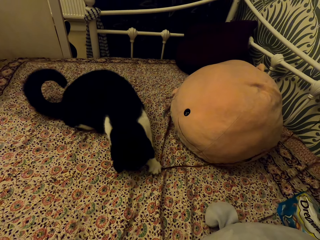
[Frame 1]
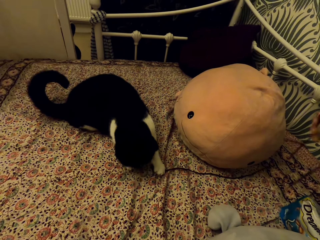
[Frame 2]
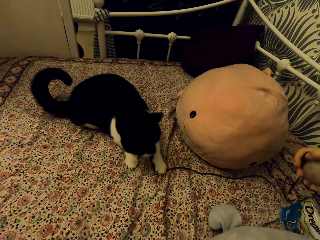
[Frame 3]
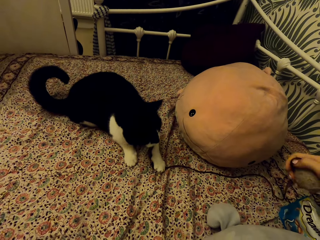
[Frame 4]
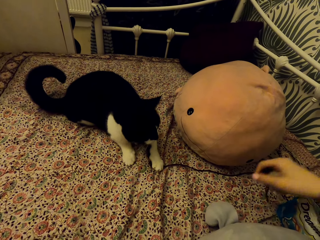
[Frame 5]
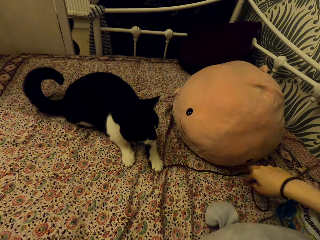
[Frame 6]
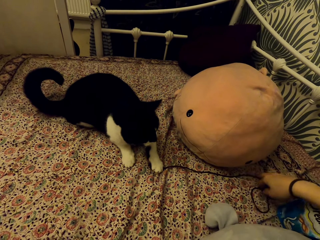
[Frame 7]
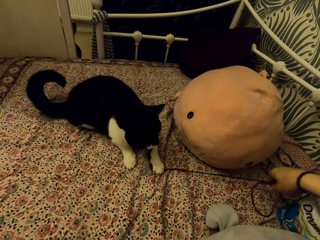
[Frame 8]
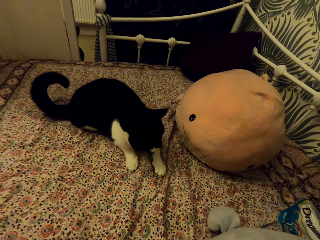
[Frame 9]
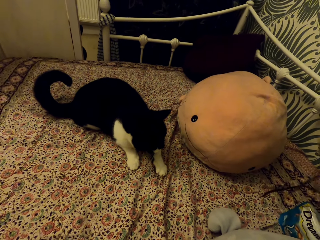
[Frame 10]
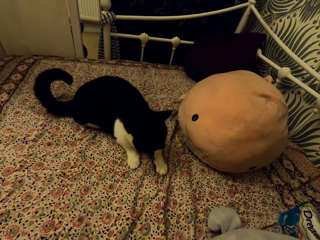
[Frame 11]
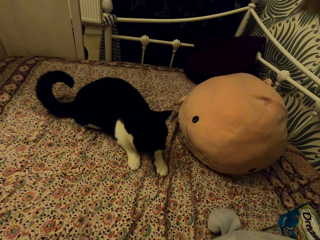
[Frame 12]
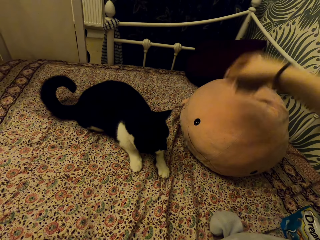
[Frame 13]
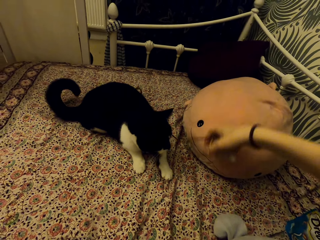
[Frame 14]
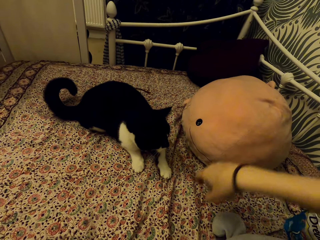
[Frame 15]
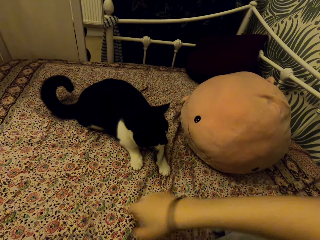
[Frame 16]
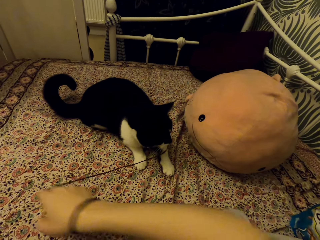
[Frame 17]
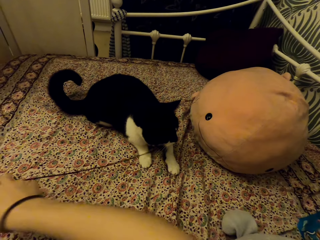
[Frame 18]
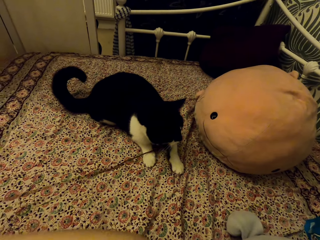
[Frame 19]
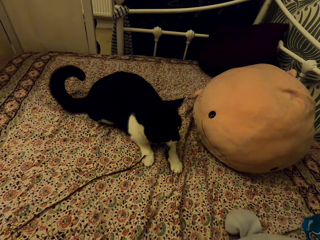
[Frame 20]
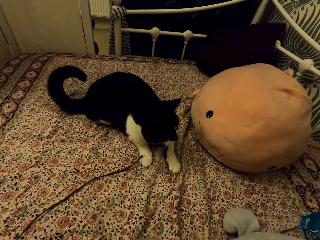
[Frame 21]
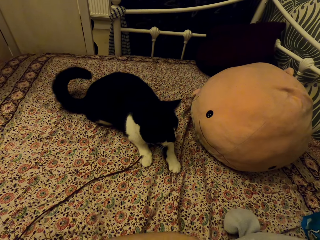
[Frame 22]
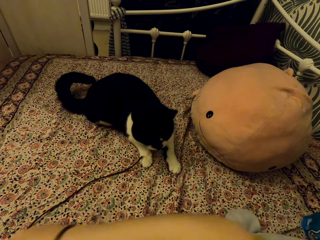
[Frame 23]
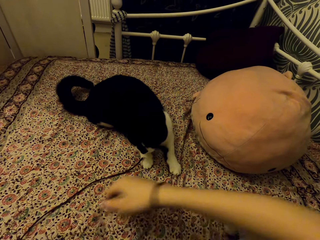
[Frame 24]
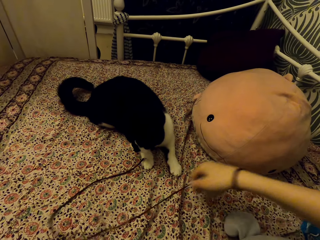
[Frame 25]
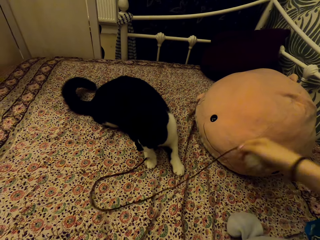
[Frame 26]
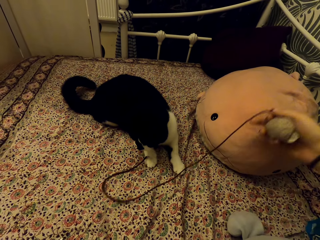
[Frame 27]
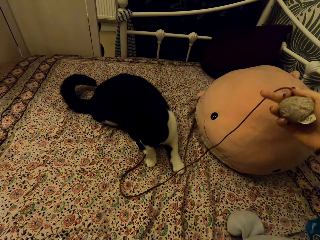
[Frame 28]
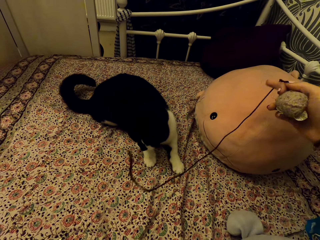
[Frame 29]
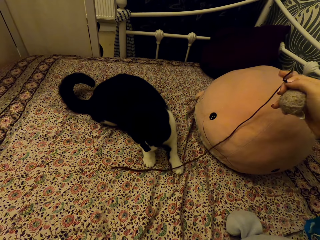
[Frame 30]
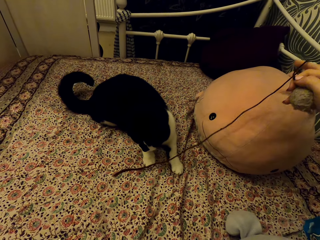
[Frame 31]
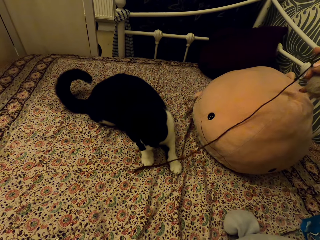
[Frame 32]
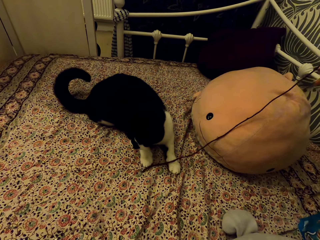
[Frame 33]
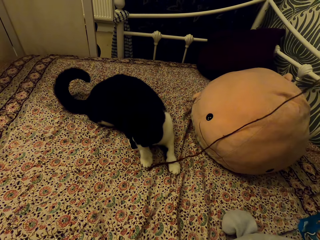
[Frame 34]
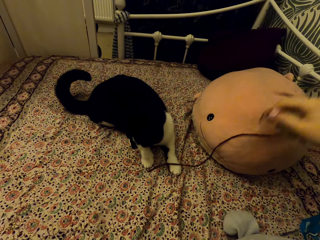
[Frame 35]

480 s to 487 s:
The camera wearer pulls the cat toy from the cat. They raise the cat toy. They place the cat toy on the cat. They pull the cat toy from the cat.

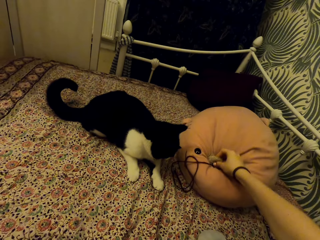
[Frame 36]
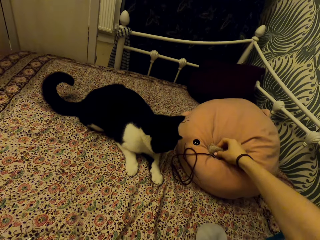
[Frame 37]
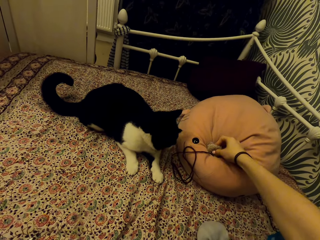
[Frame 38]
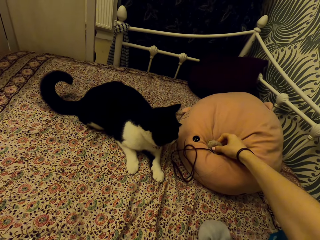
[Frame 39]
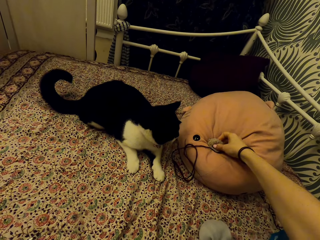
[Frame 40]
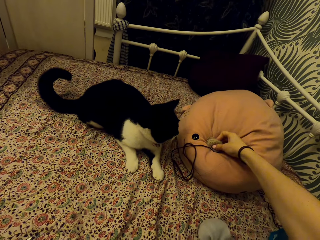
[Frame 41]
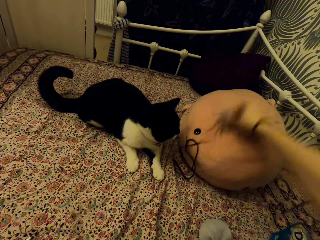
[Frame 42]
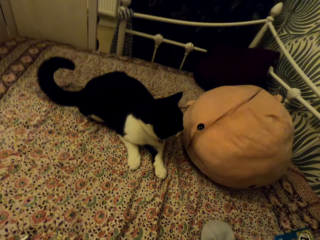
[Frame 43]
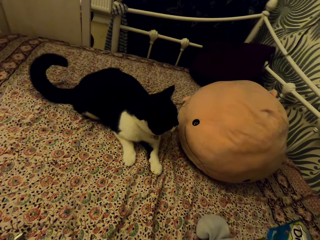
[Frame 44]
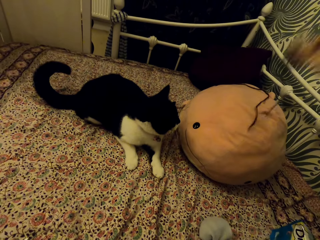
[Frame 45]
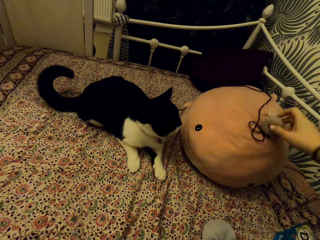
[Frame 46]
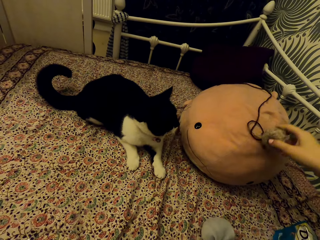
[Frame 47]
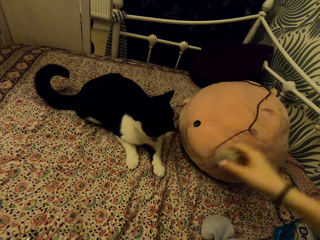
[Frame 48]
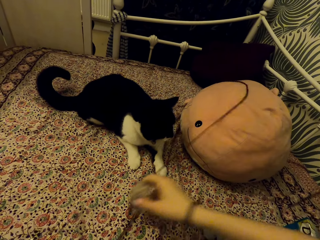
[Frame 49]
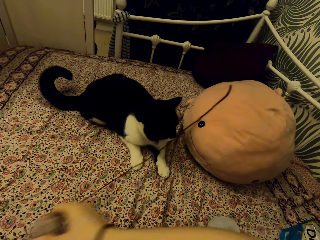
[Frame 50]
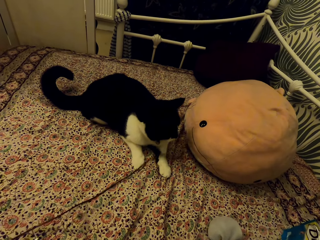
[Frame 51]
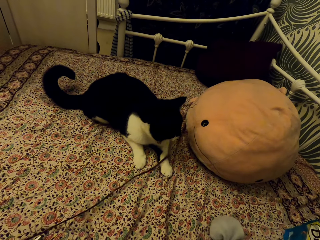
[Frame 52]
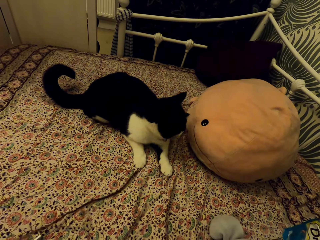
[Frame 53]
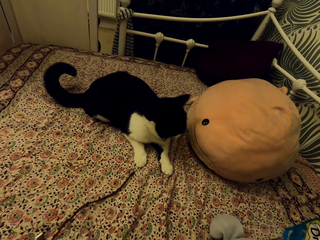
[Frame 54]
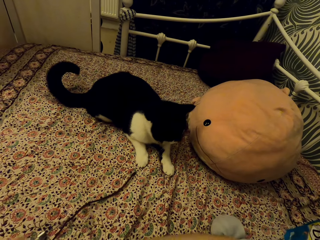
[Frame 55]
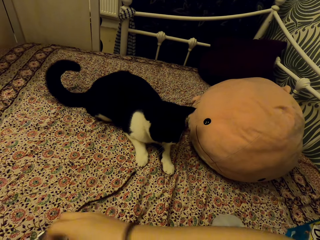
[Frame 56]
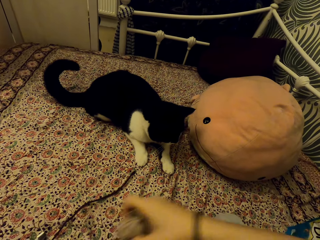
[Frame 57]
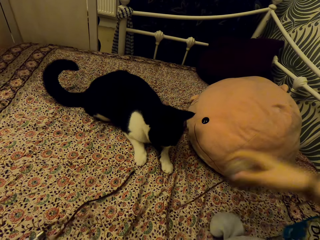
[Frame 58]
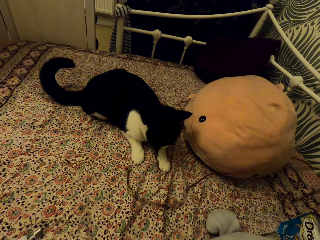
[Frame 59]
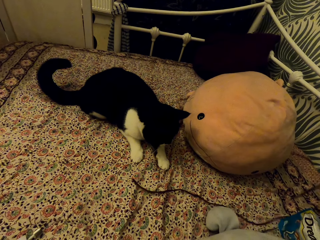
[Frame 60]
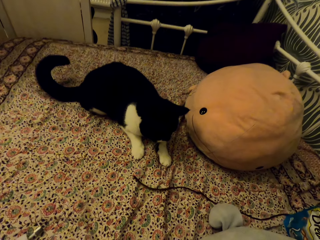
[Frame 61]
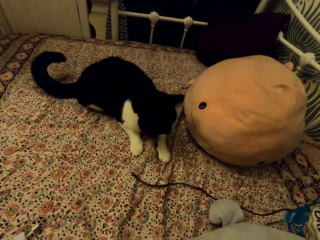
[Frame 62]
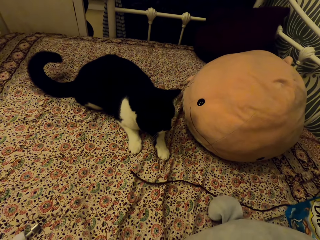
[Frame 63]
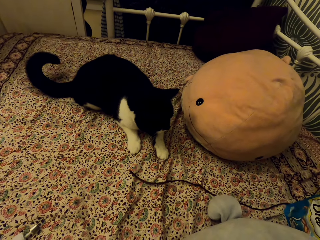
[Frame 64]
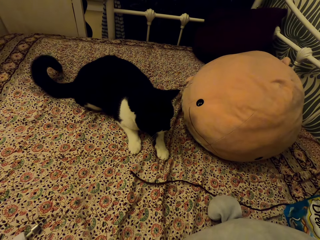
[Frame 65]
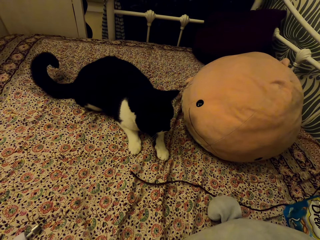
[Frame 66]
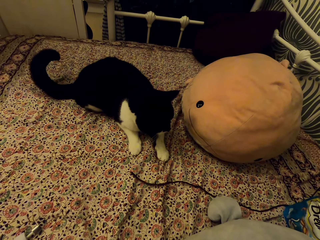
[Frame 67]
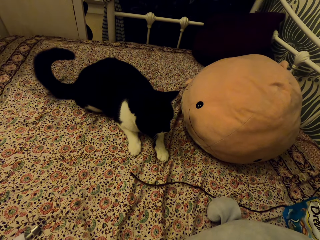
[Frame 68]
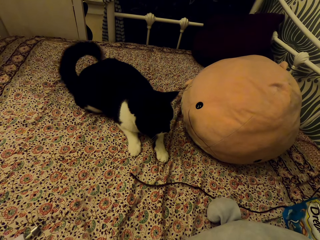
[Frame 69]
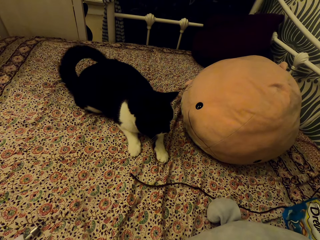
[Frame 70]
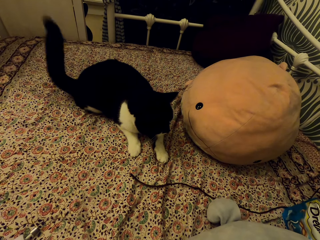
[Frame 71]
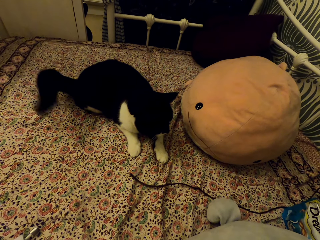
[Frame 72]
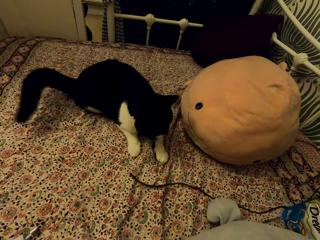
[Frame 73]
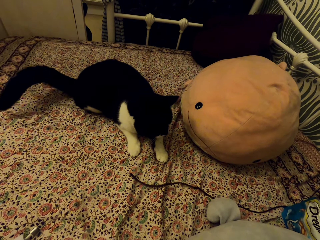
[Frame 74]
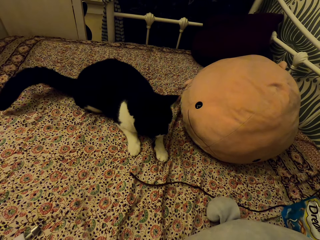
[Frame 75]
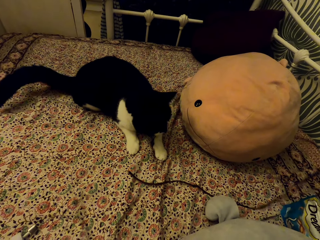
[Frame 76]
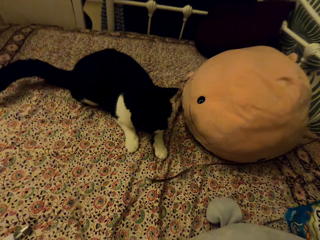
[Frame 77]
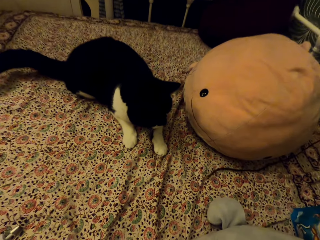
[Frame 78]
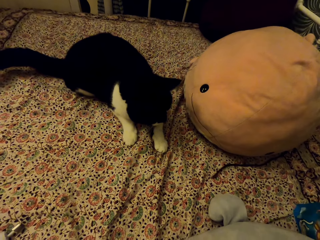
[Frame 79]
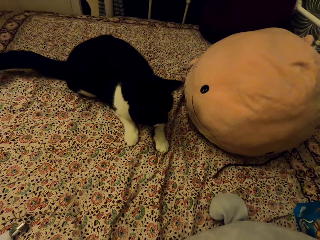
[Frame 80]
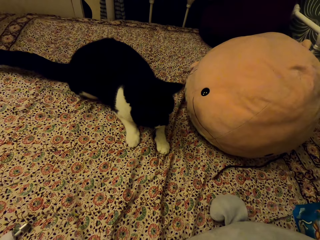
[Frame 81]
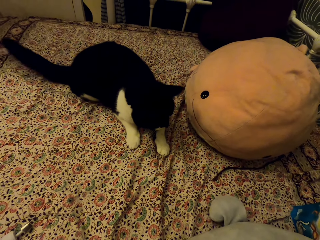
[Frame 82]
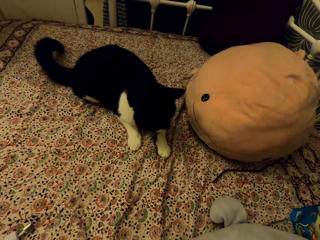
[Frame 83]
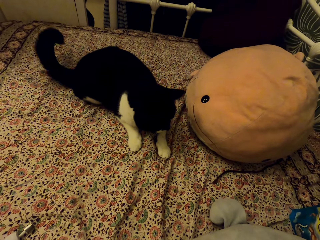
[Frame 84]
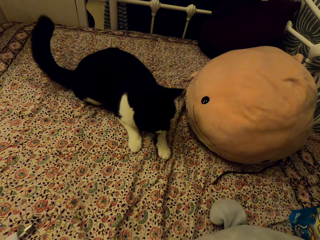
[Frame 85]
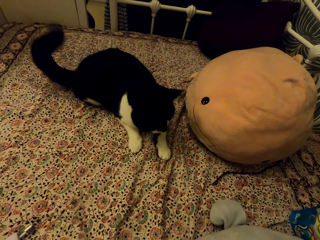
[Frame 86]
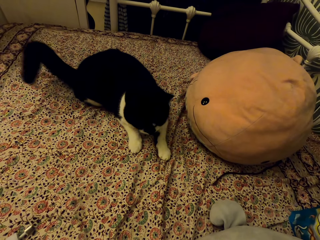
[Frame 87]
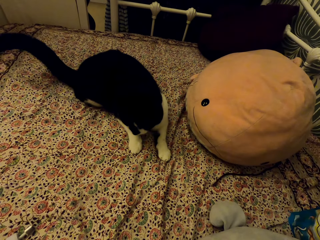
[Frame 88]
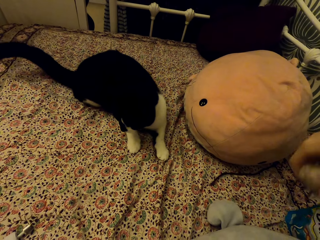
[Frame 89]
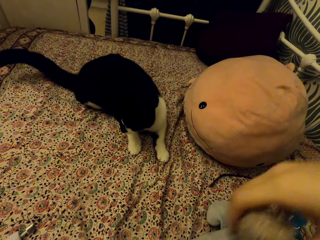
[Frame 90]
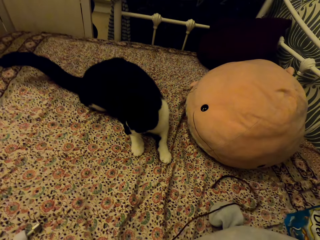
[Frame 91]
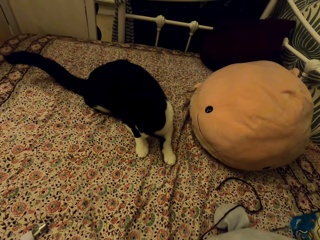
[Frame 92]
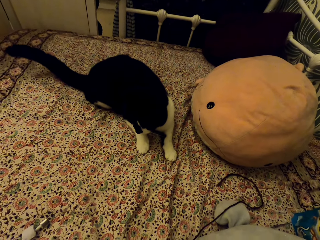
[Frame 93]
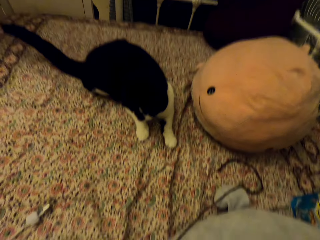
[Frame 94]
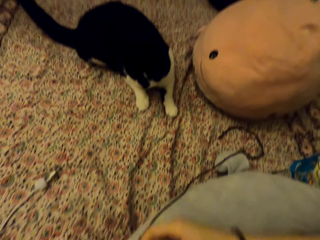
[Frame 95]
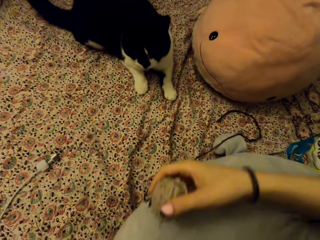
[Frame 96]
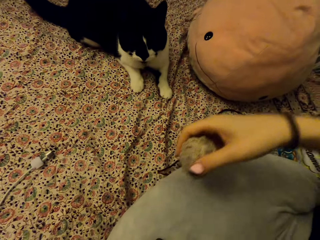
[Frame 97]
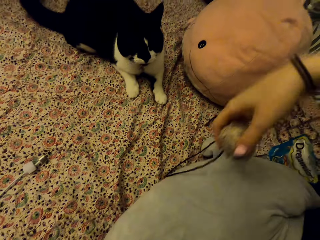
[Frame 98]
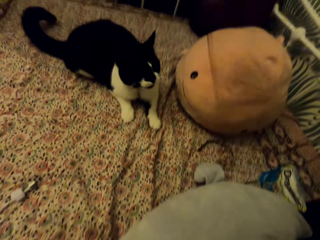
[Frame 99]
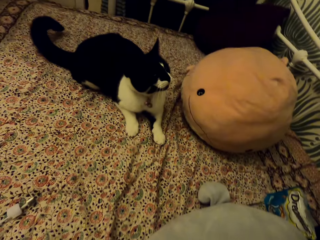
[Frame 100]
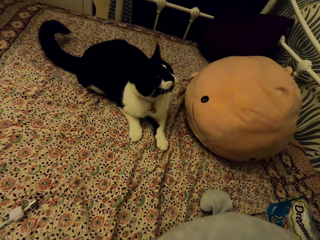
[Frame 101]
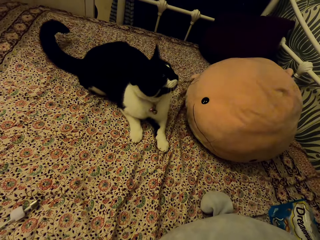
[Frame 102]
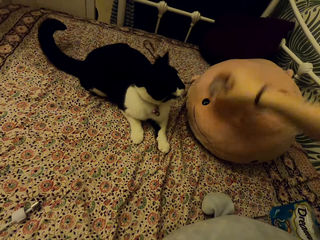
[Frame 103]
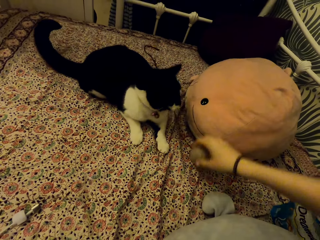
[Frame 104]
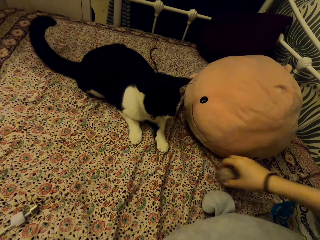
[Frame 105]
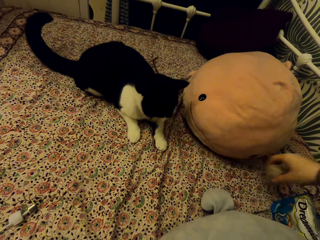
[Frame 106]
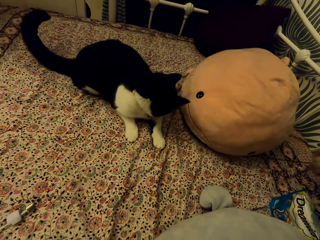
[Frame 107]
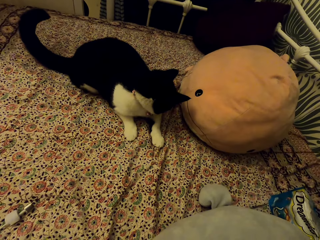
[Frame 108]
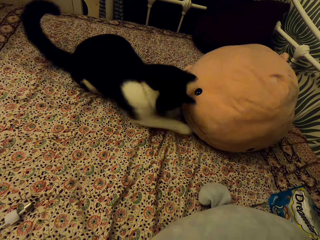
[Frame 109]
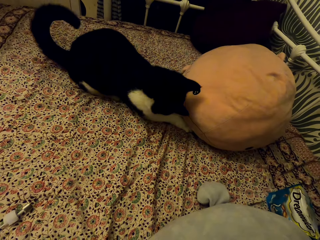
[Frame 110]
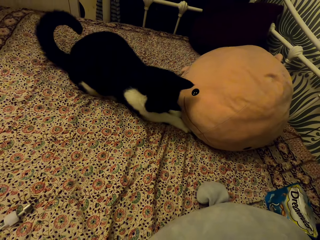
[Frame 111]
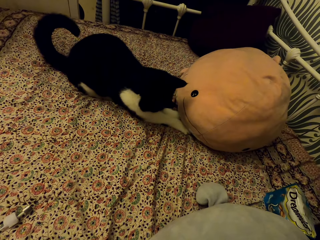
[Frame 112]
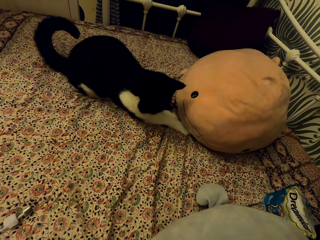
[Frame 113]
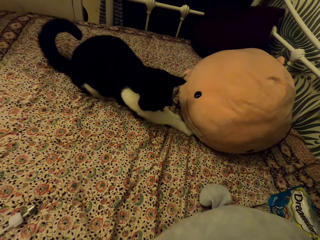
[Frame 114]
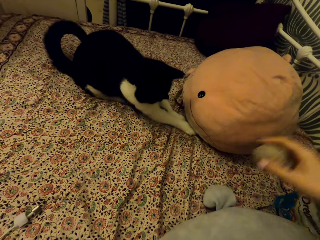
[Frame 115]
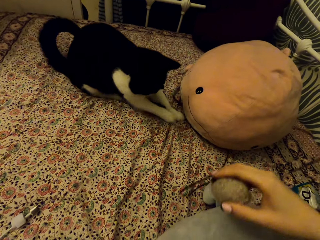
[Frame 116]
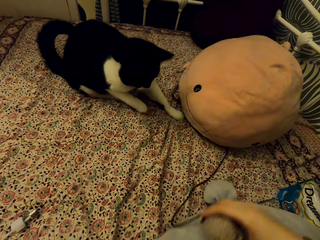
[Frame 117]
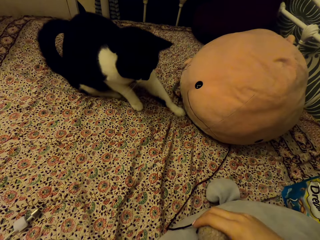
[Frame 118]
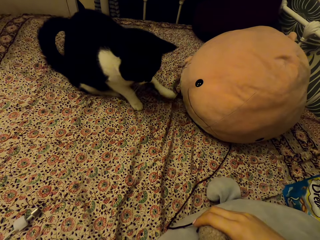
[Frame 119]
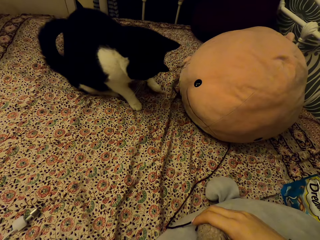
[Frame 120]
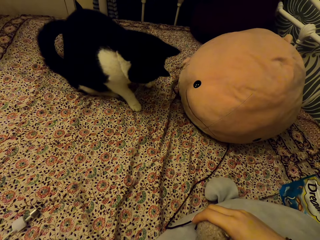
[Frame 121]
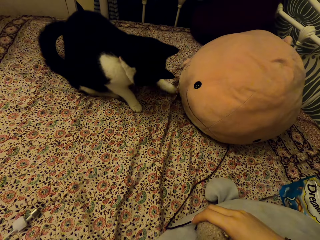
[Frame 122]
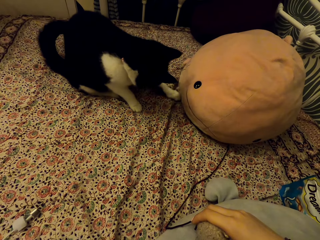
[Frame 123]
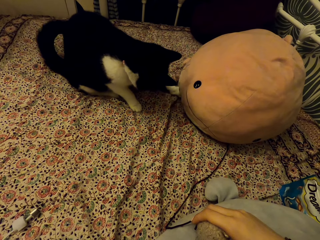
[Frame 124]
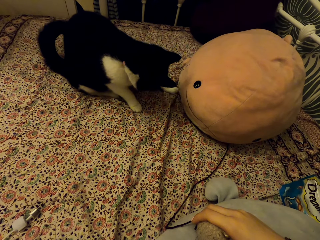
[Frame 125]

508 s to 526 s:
The camera wearer places the cat toy on the fish stuffed teddy bear. They raise the cat toy. They pull the cat toy from the fish stuffed teddy bear. They swing the cat toy. They raise the cat toy. They place the cat toy on the carpet. They pull the cat toy on the carpet.
